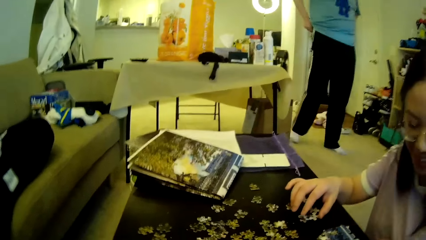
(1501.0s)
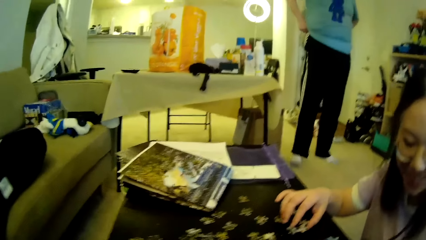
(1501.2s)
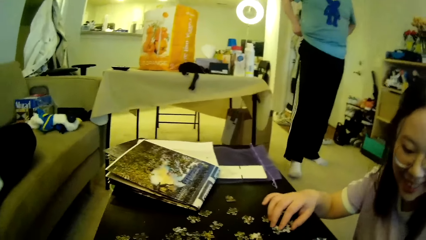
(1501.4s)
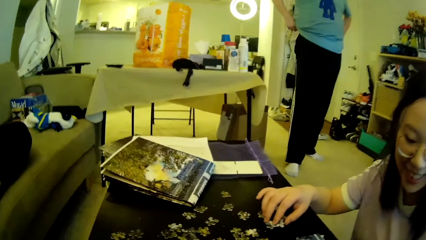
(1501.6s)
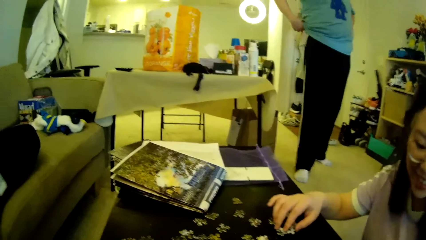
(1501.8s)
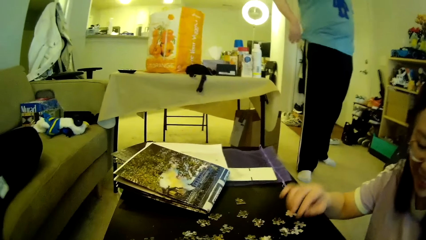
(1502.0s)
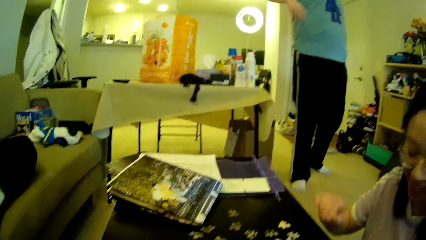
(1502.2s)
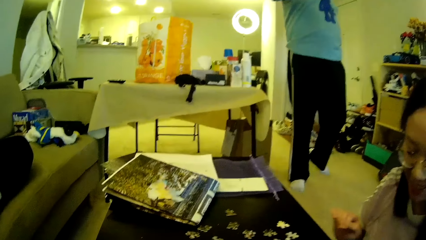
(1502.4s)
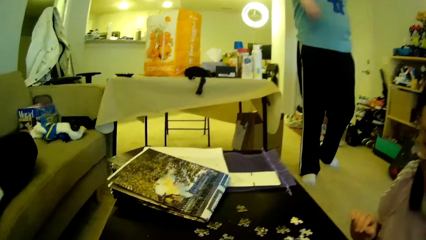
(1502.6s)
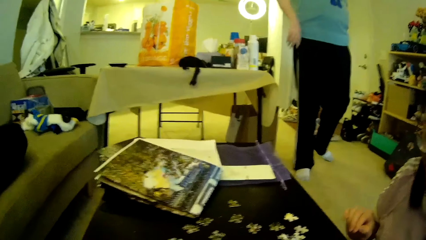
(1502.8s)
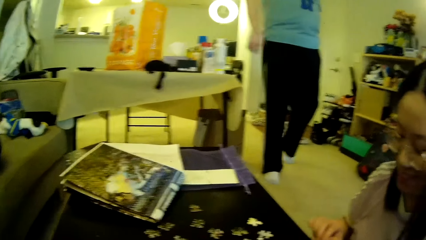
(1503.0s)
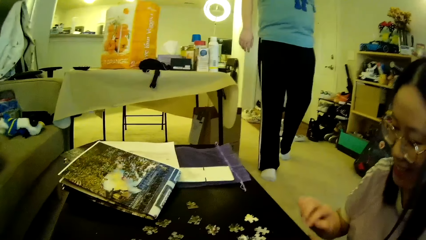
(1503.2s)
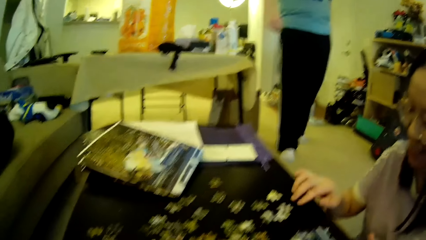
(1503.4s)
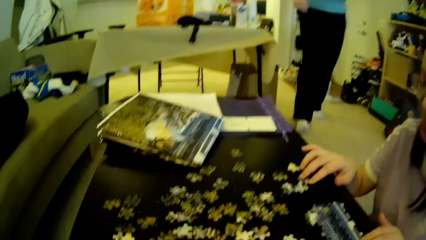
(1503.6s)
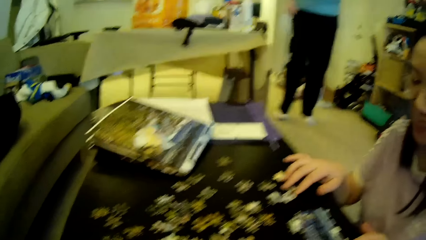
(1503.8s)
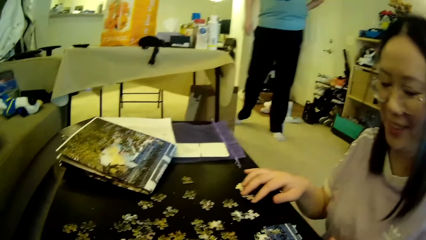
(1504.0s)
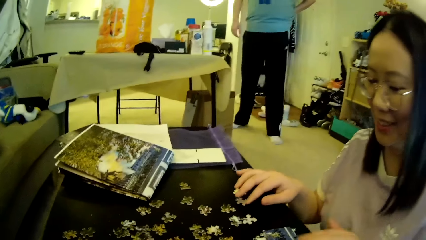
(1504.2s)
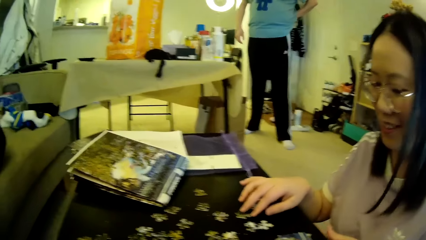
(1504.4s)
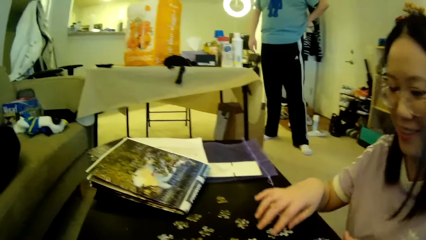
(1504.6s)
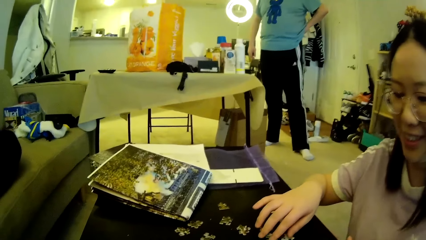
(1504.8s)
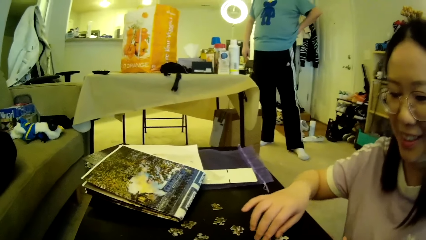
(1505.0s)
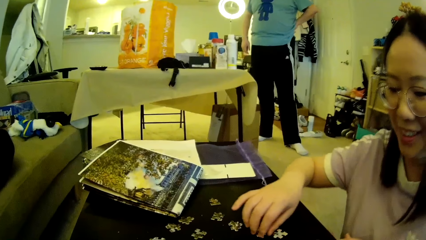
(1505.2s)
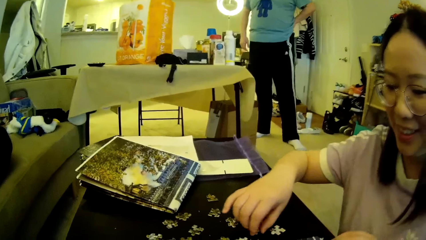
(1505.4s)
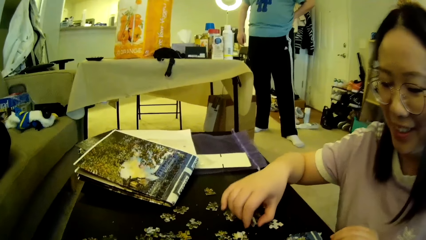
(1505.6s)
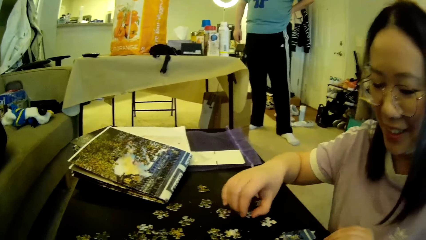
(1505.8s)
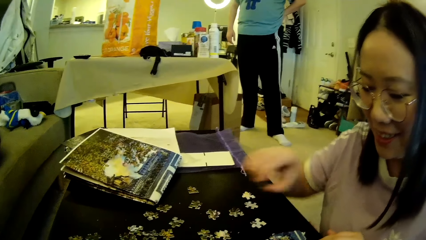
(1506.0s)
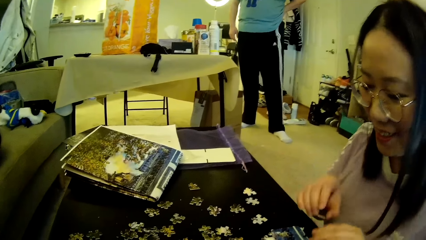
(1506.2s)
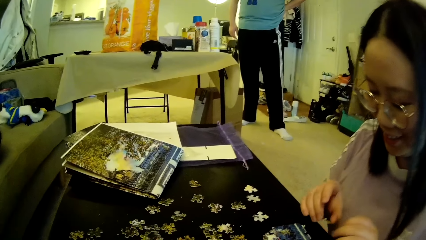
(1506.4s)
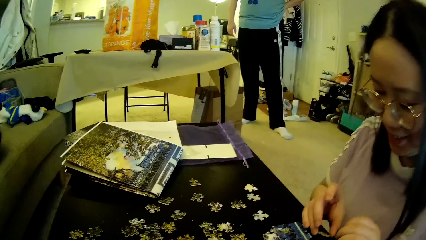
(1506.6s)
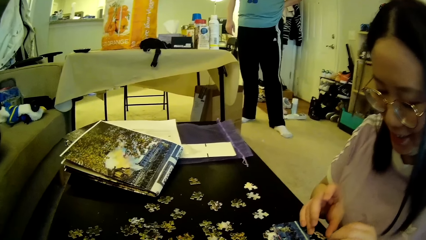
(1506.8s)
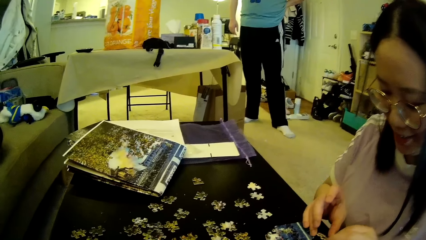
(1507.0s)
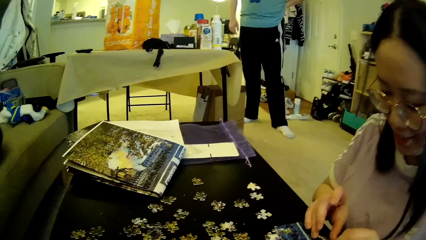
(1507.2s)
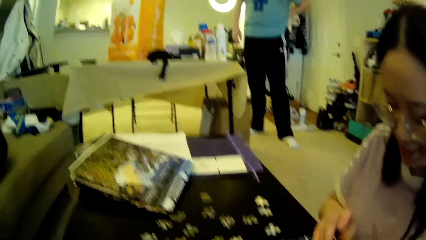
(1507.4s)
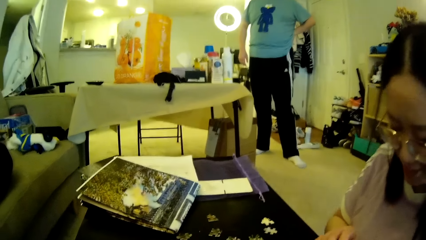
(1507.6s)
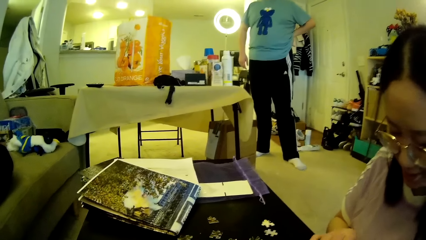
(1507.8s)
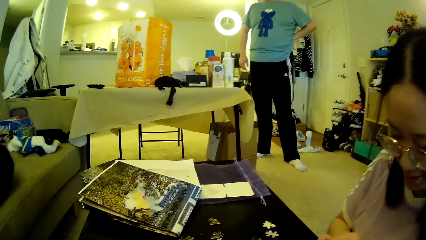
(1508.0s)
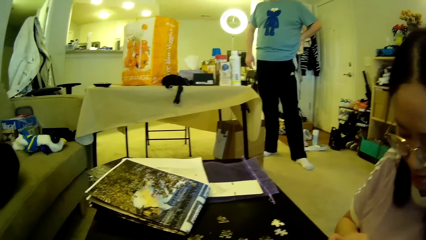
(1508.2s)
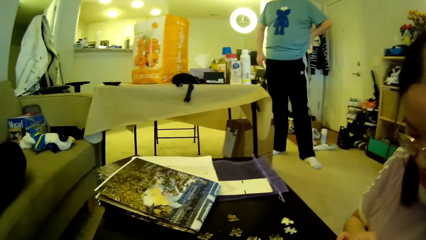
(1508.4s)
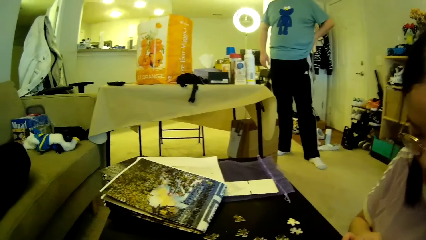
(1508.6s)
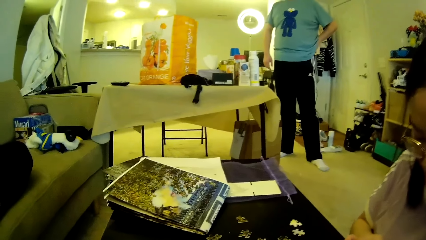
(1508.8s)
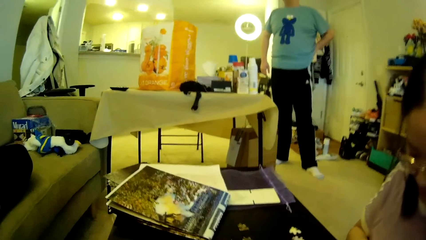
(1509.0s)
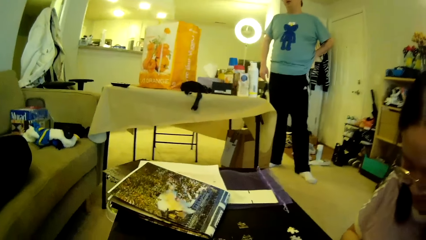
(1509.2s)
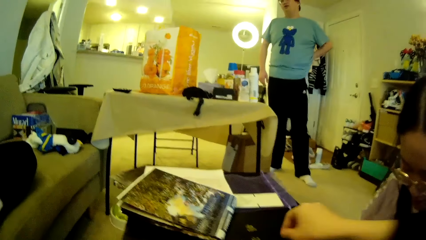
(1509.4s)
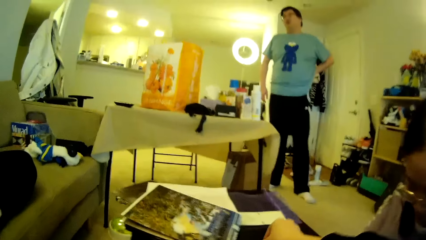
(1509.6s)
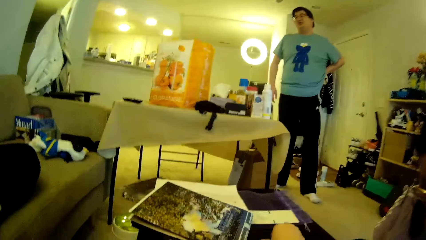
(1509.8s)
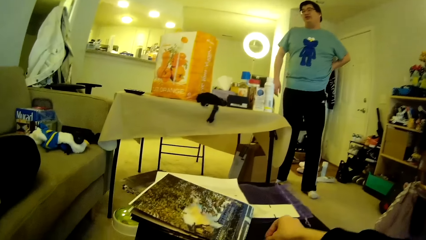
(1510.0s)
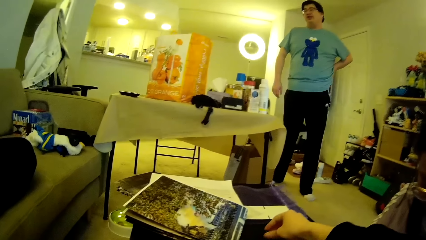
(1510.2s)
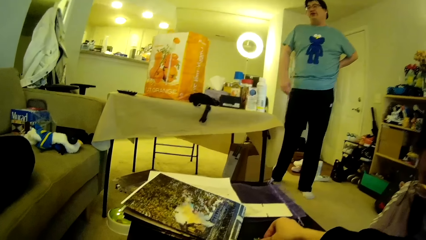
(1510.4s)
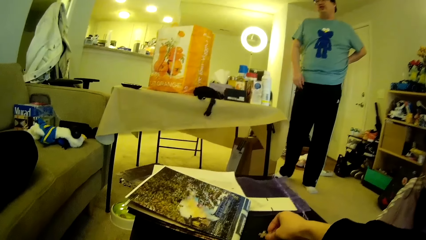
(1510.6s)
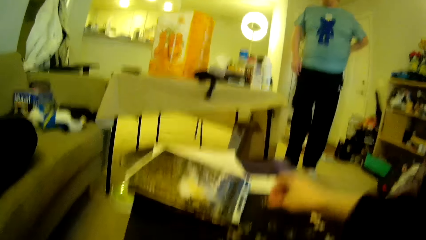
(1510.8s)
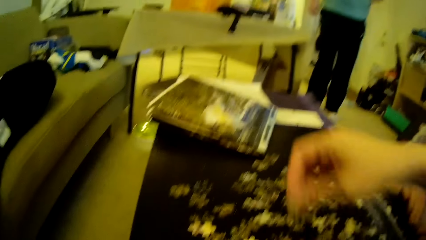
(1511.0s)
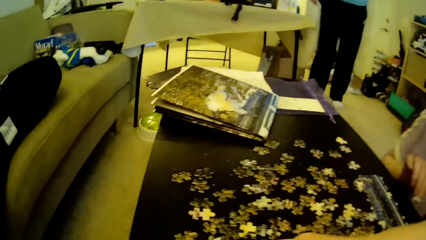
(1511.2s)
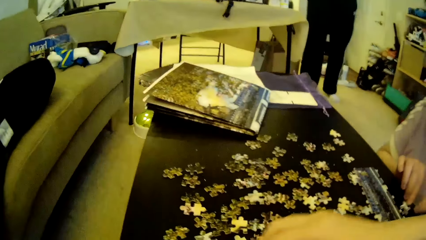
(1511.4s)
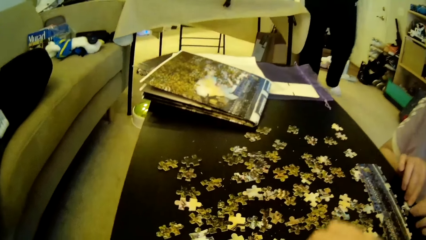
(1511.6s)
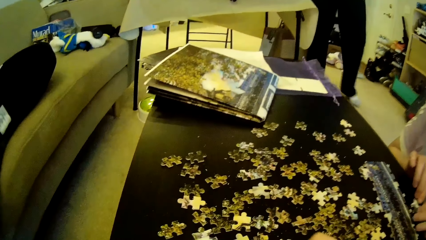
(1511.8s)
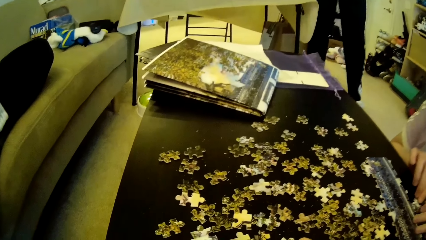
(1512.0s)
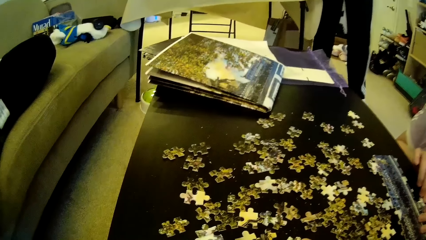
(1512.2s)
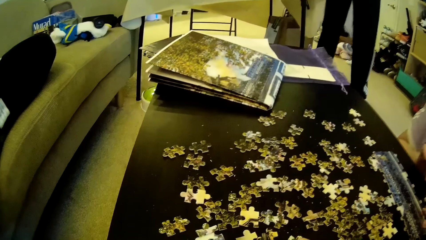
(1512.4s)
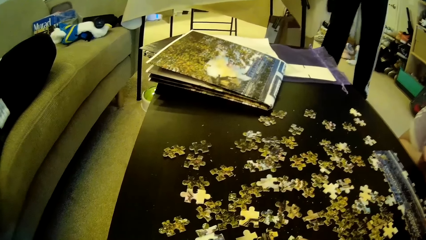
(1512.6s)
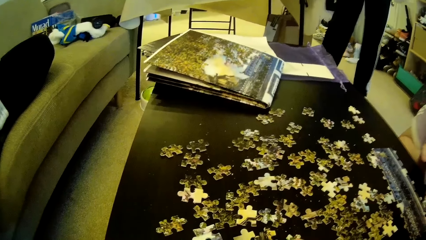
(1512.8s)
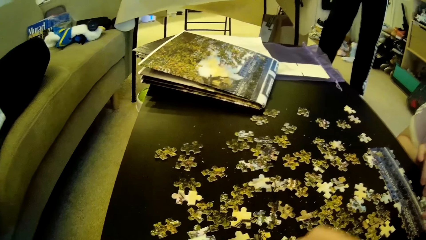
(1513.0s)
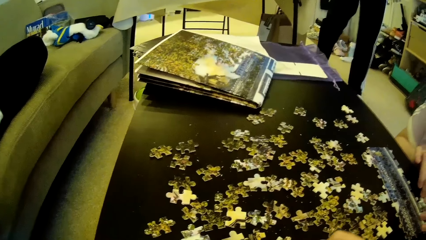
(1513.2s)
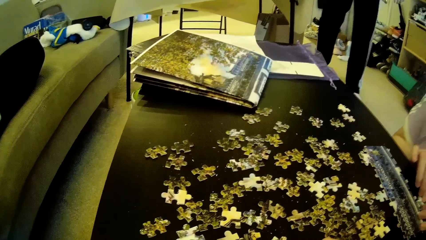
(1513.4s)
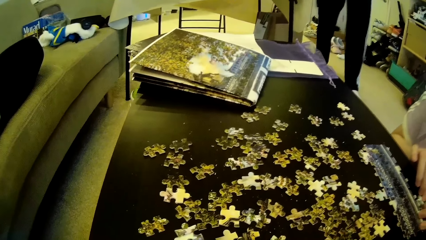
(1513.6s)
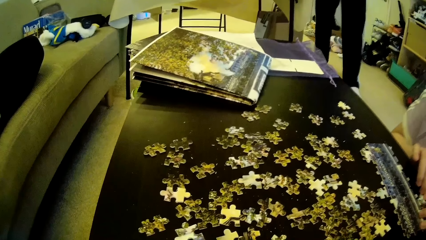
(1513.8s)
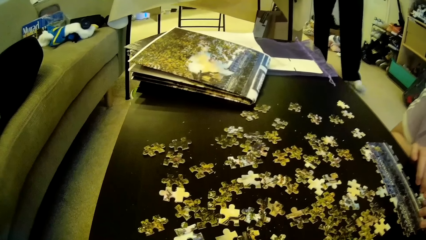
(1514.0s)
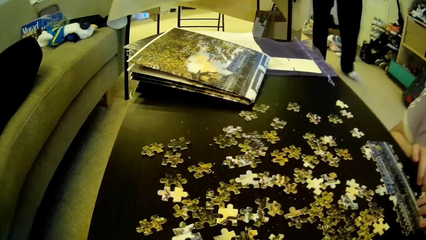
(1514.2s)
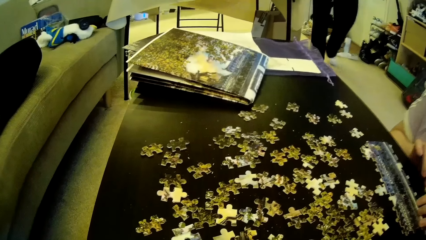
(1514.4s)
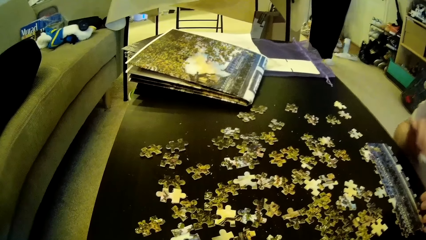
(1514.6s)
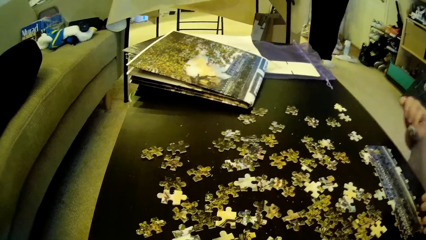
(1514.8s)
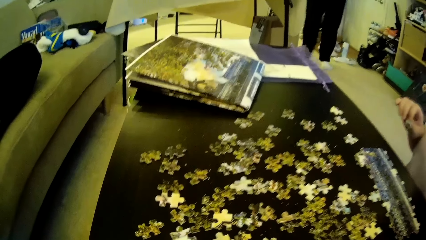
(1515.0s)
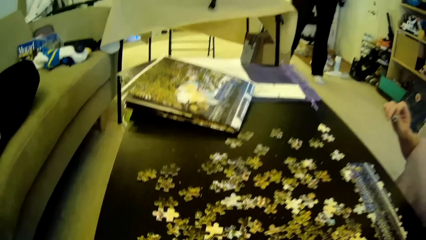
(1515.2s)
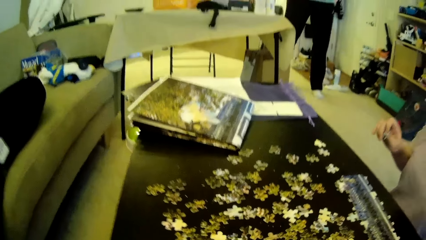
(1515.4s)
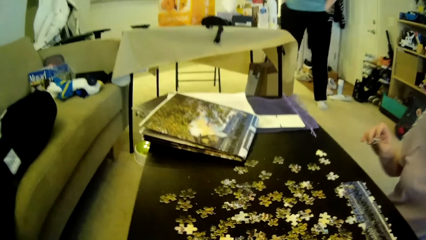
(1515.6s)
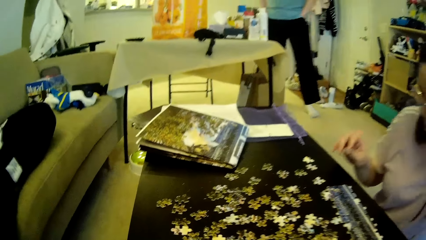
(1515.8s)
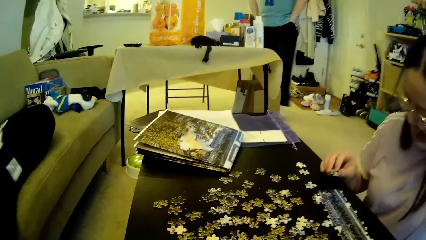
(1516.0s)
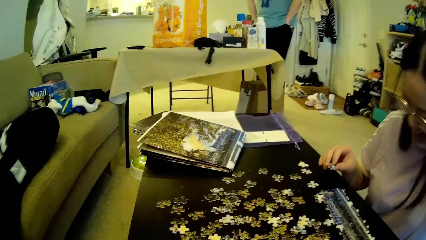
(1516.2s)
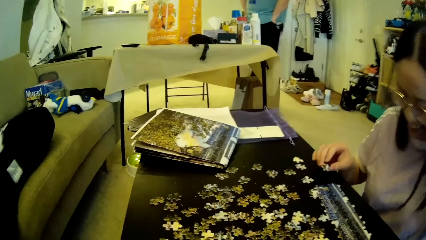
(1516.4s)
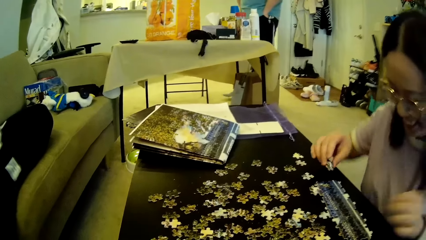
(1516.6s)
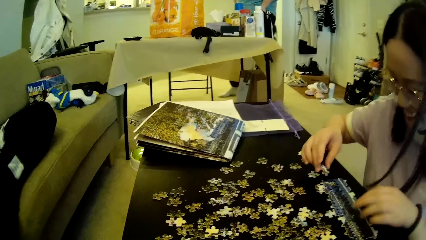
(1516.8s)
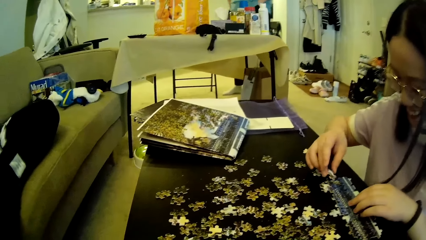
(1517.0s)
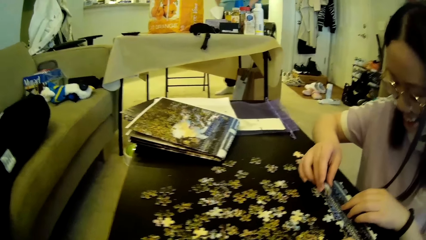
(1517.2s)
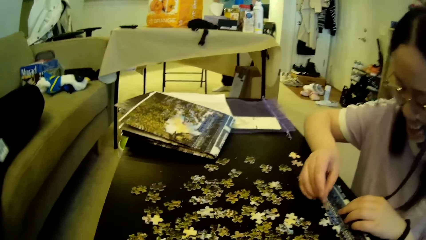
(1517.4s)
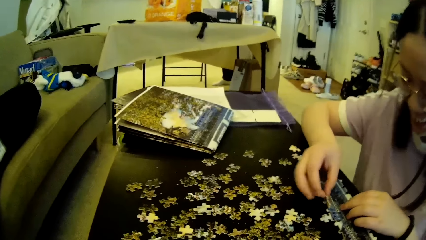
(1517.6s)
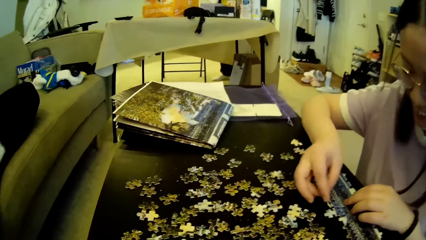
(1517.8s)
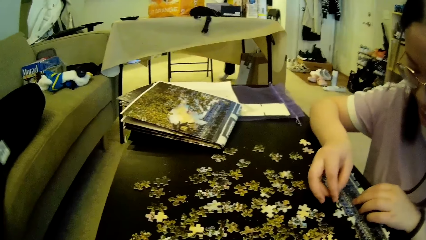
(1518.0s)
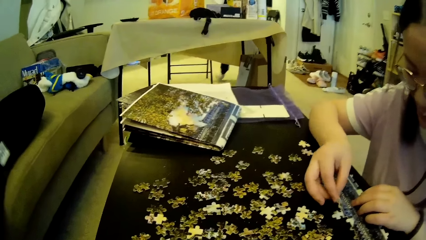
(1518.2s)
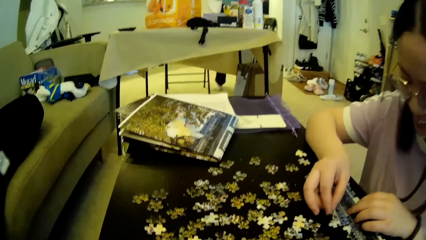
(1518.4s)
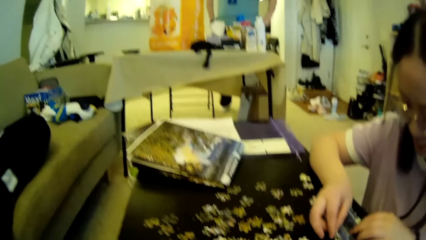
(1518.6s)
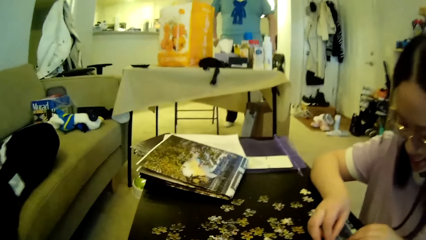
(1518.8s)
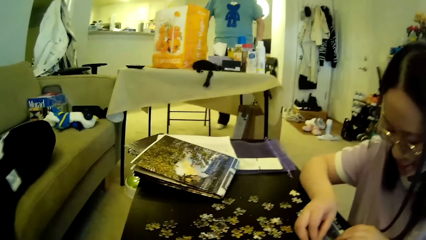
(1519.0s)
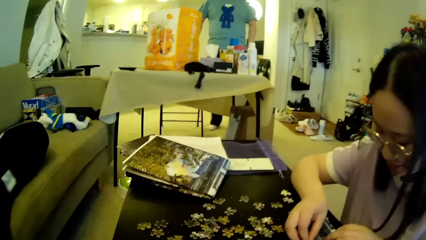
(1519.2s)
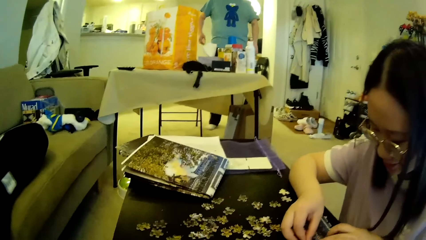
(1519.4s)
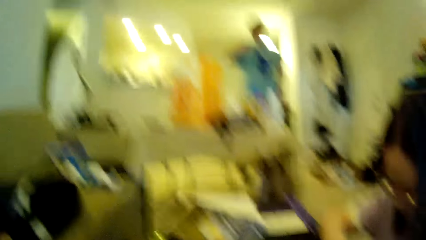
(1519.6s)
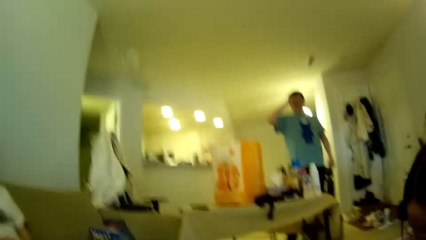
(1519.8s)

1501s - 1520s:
A lady moves the model pieces. A man moves the hand. The lady adjusts the puzzle pieces on the table. The man moves the leg. The camera wearer looks around. The lady picks up a puzzle piece on the table and forms a puzzle pattern on the table. The man scratches his back. The camera wearer picks up a puzzle piece on the table. The man moves the leg and moves the legs. The lady adjusts the puzzle piece, fixes the model piece and forms a puzzle pattern on the table. The man touches the hair.
